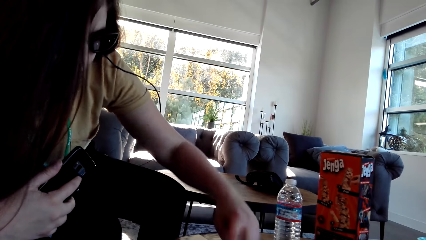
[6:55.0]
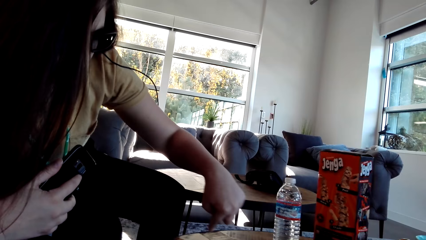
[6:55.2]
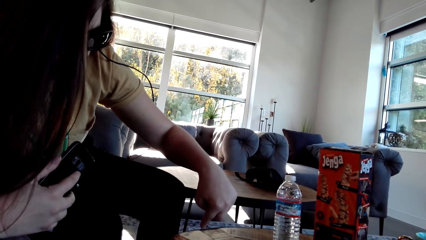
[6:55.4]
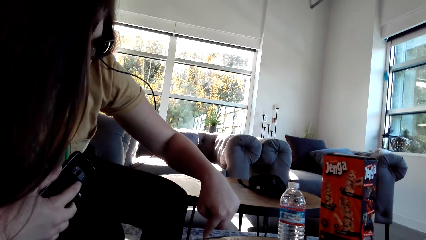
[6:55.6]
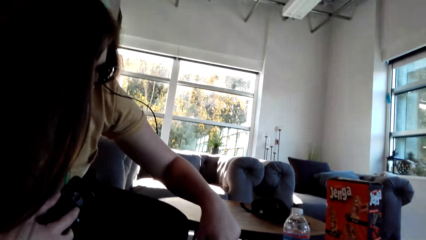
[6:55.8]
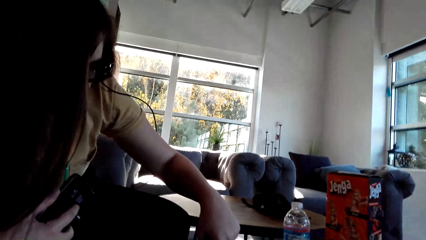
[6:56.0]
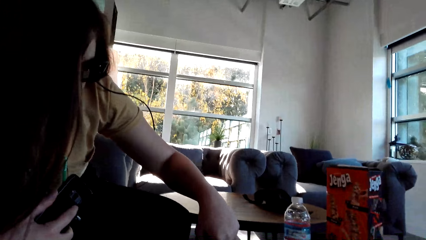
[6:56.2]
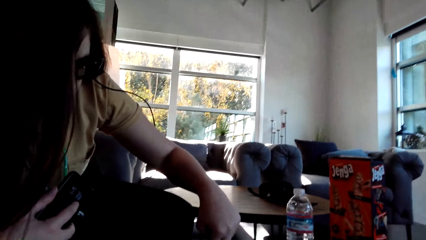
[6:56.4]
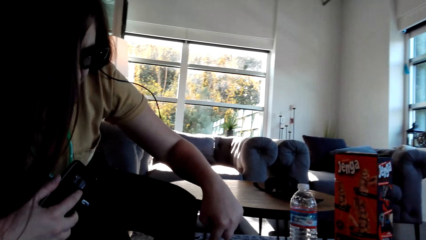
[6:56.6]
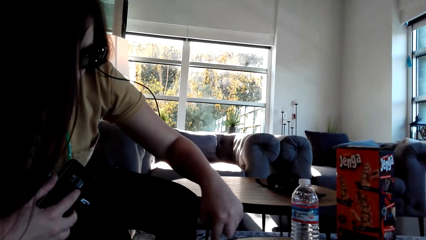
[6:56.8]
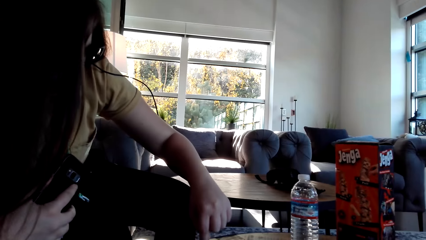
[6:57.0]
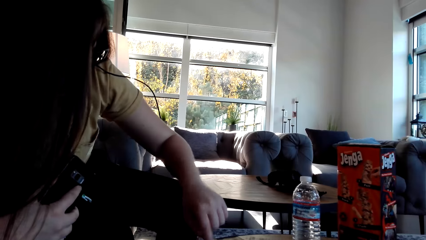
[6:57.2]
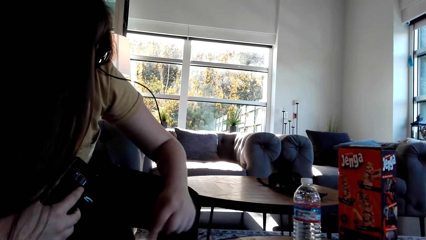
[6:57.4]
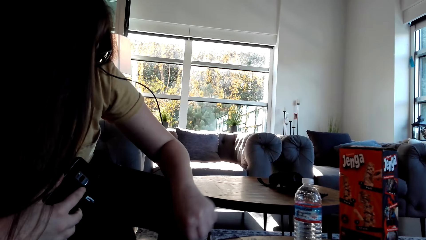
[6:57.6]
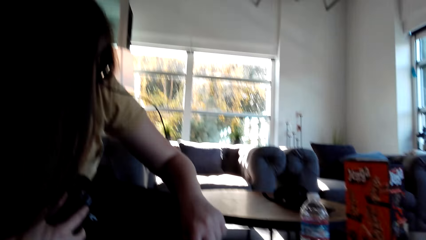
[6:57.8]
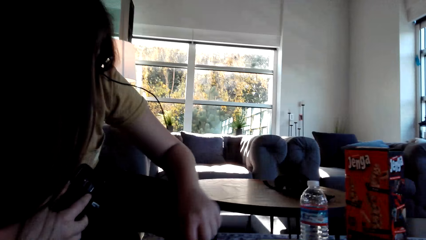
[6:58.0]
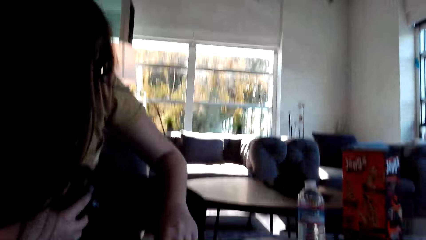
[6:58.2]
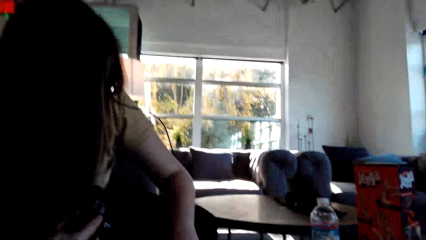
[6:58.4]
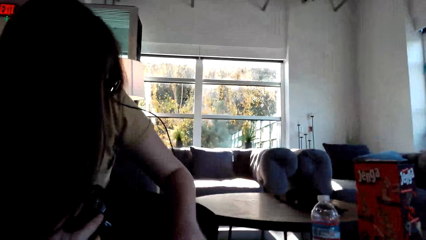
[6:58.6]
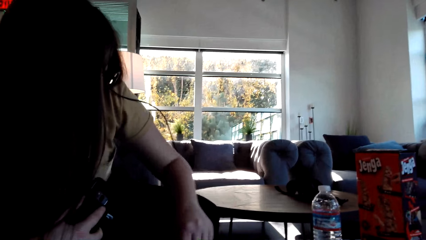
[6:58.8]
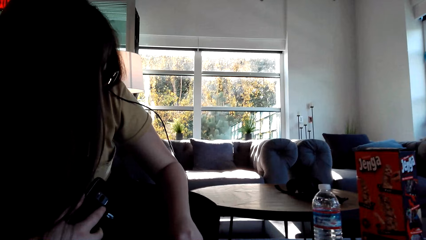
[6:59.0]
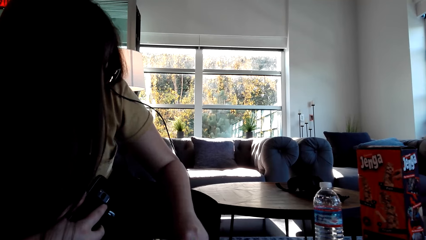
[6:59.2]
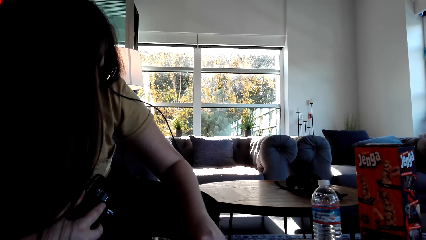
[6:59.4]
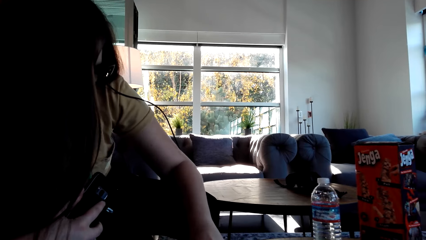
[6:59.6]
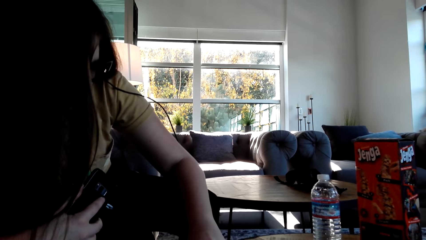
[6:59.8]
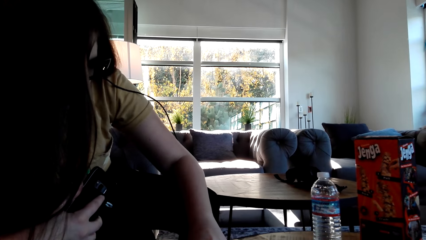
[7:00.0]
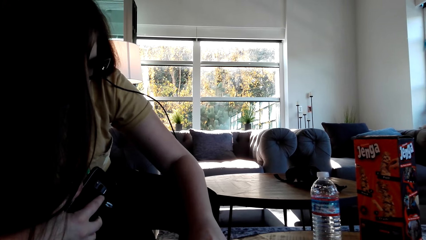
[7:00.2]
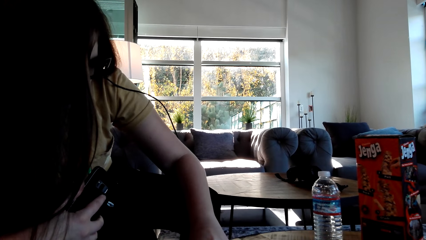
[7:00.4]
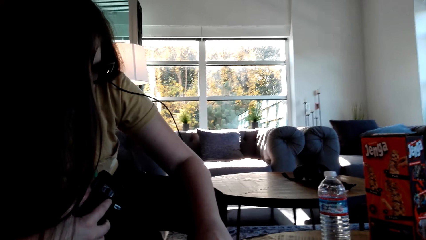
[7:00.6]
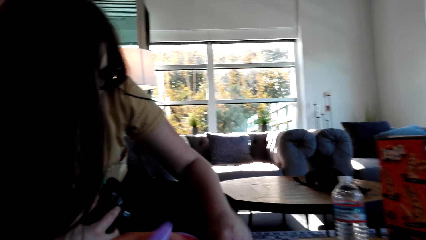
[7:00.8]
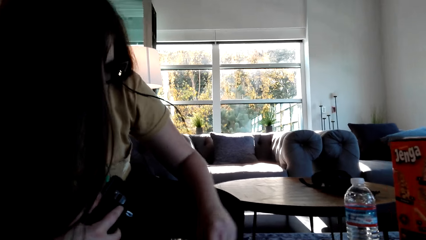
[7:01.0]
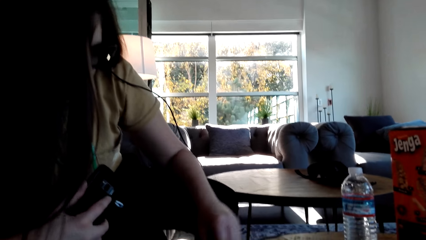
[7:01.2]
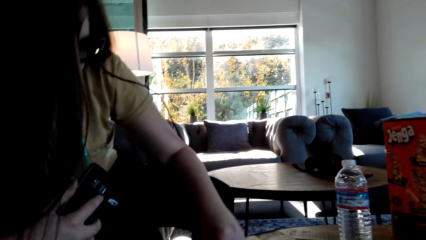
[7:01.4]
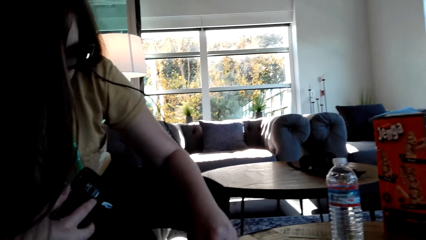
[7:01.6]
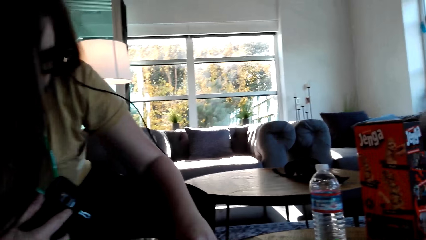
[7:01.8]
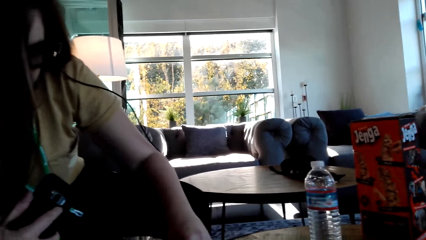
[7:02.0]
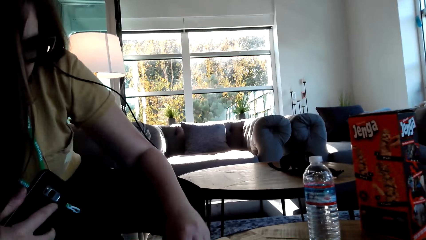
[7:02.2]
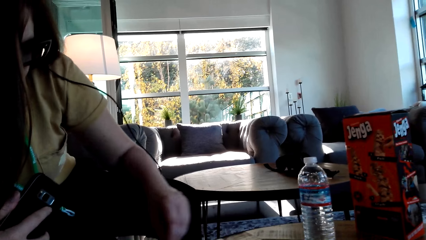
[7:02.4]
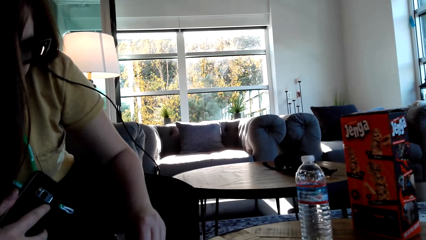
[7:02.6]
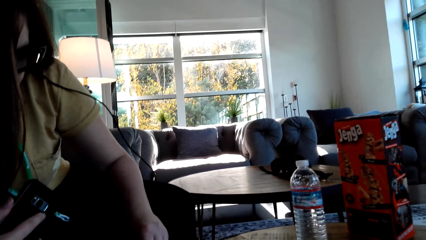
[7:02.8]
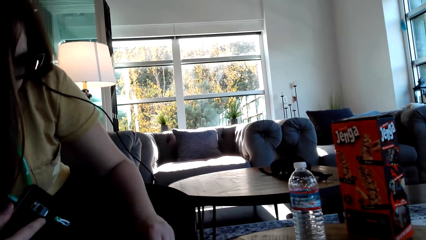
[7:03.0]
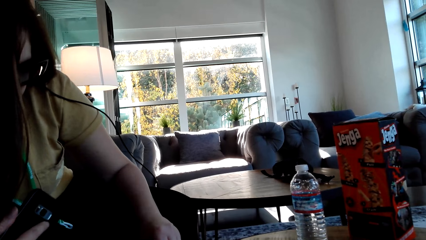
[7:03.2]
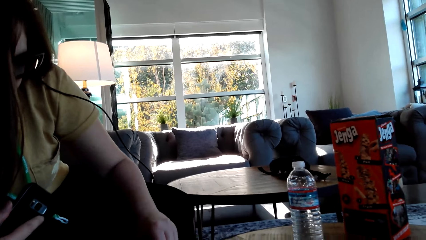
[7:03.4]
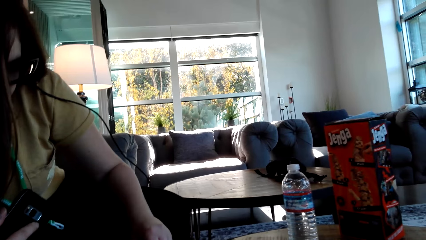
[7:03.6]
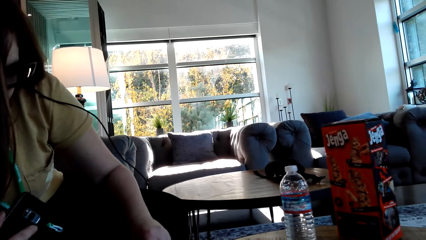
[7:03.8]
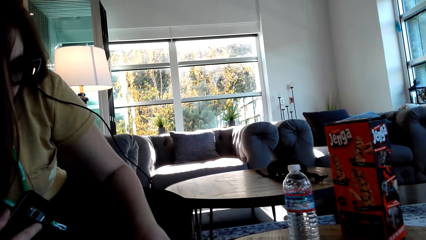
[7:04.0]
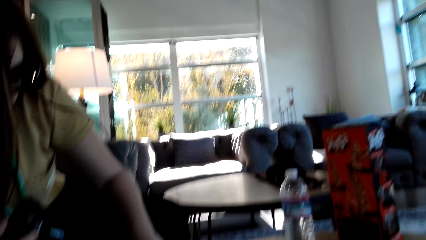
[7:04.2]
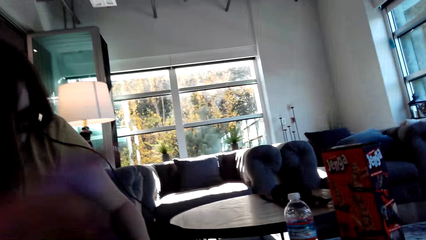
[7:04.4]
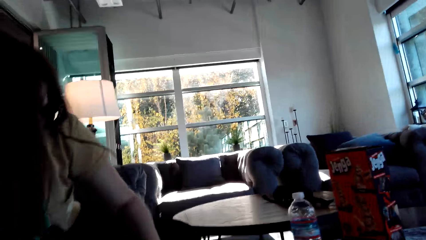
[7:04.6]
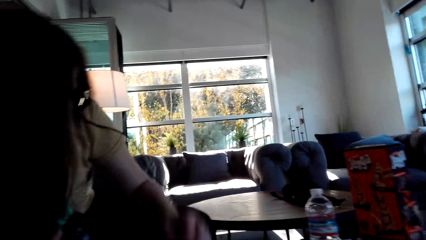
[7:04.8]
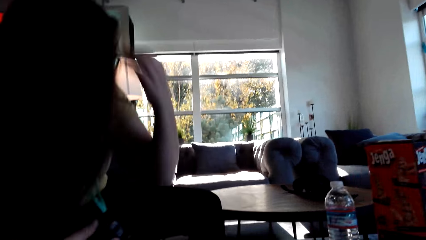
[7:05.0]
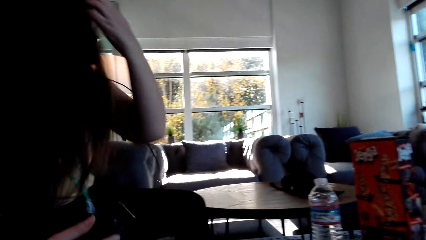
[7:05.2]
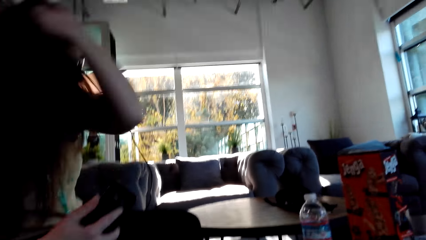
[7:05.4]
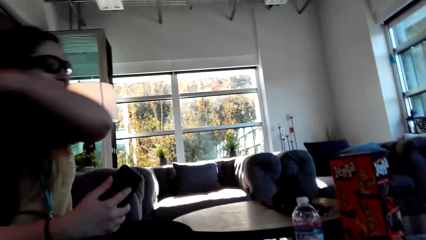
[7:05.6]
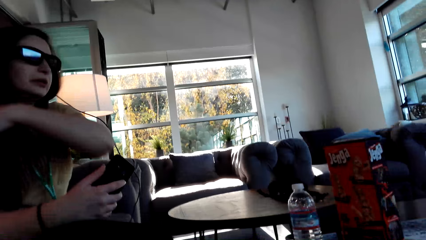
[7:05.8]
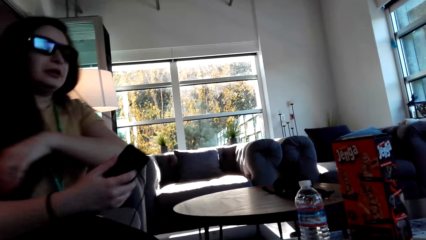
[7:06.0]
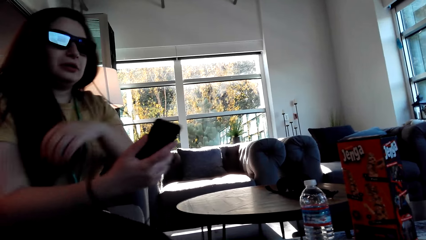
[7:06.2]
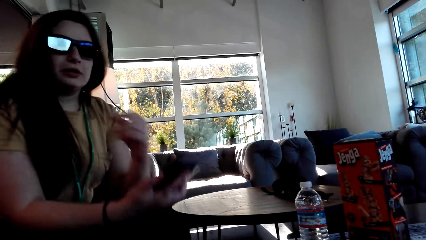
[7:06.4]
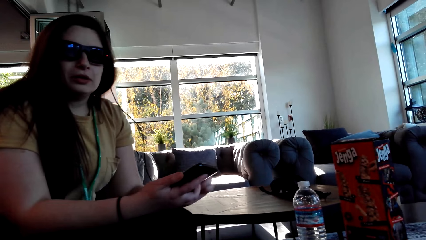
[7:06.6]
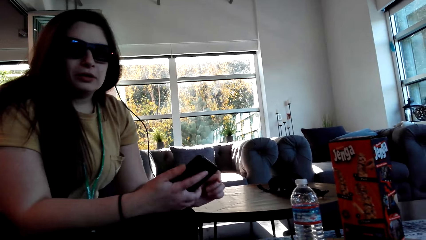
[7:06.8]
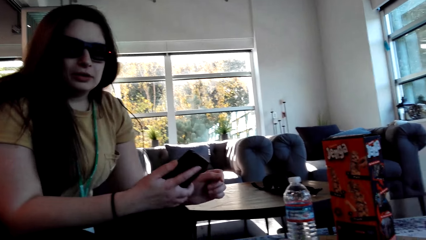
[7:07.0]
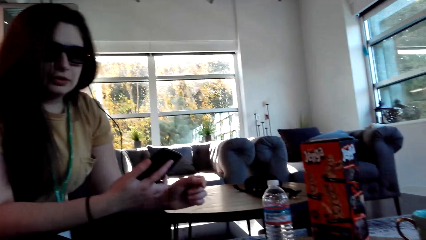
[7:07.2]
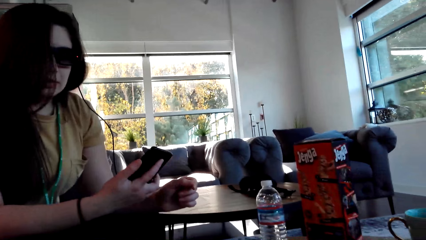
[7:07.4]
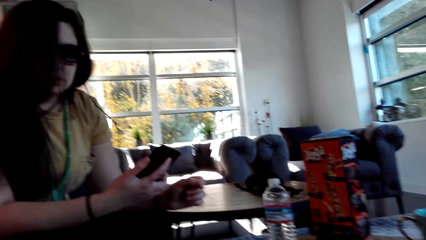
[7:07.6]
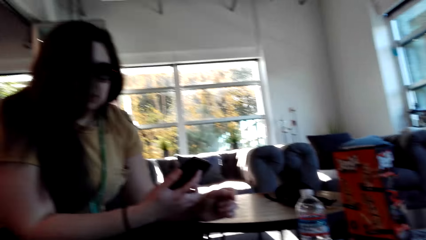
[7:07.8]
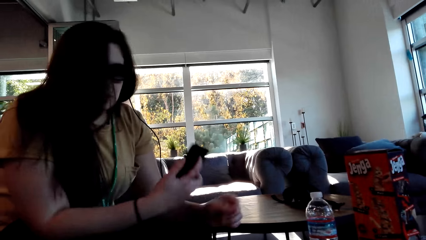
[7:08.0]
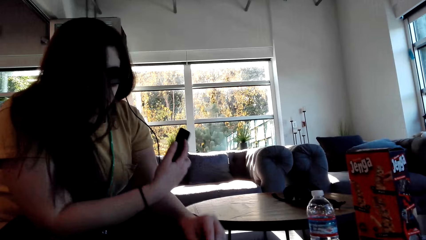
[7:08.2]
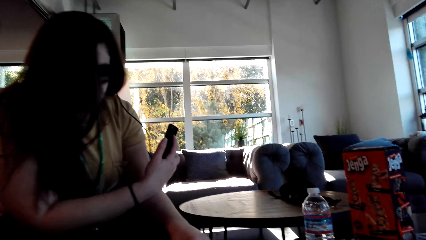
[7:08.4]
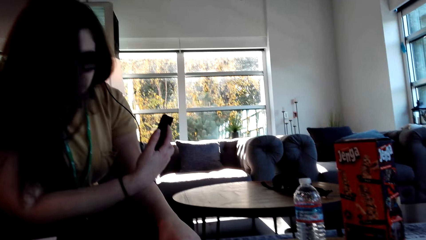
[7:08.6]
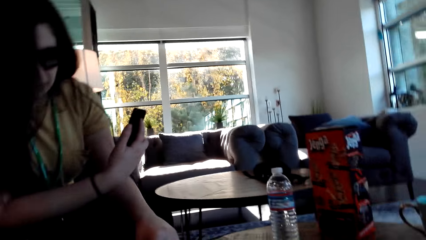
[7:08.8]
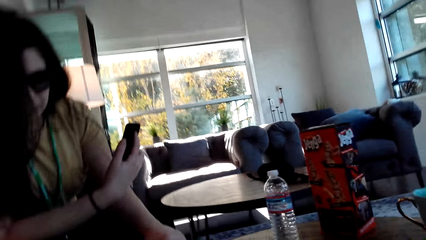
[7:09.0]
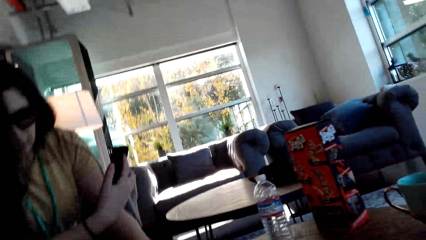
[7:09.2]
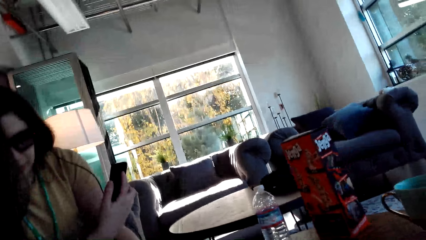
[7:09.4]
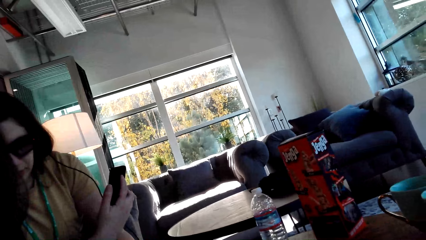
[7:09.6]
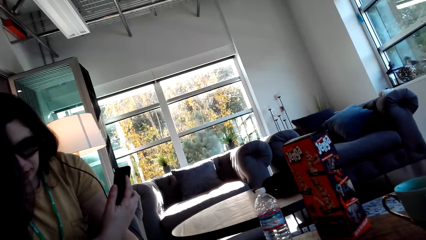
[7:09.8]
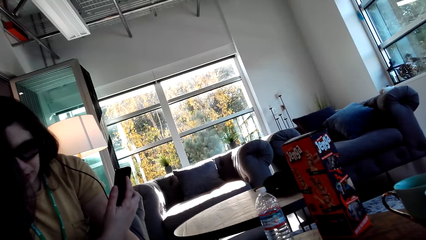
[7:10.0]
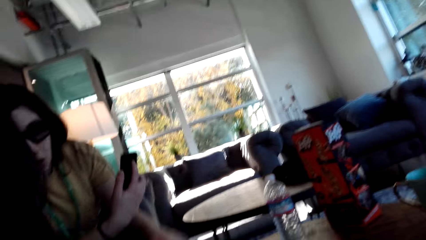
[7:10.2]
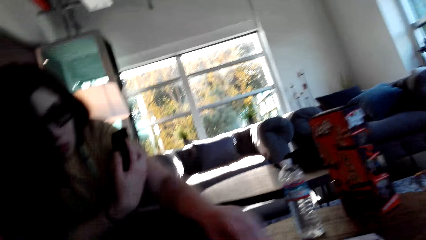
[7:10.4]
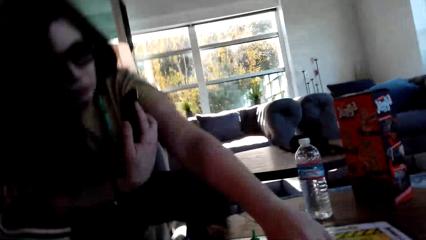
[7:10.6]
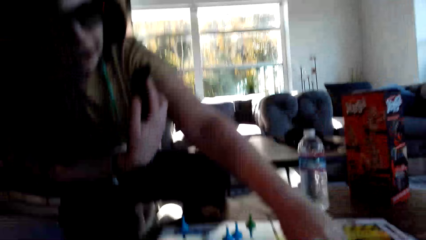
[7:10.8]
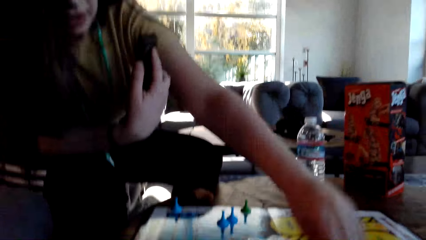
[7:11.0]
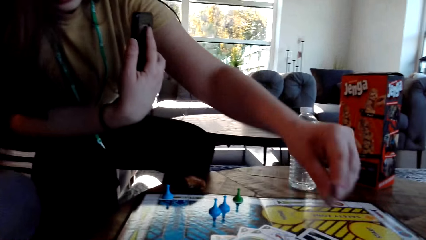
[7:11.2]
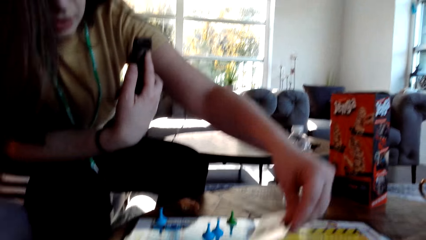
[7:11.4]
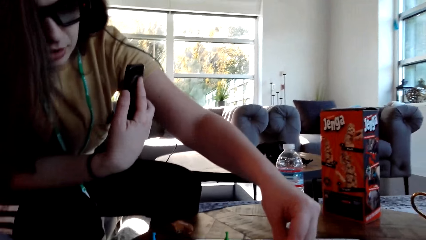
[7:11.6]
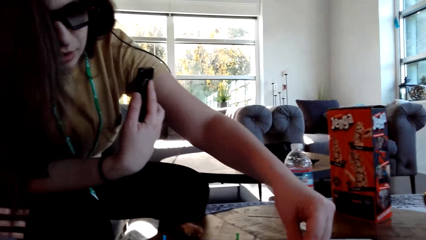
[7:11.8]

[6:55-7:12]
A woman plays the sorry game and moves a pawn. She flips her hair and moves a pawn.
